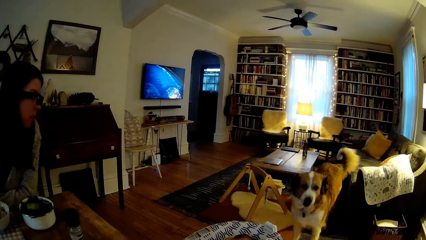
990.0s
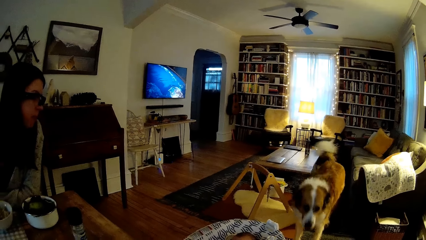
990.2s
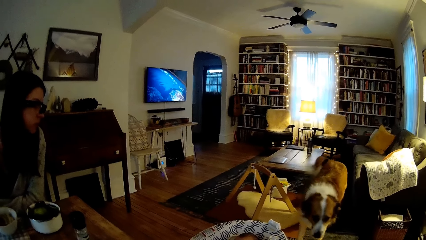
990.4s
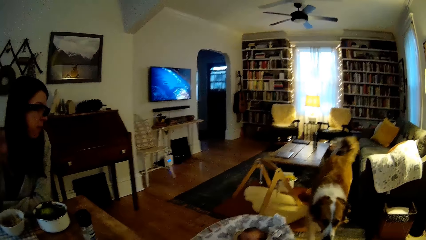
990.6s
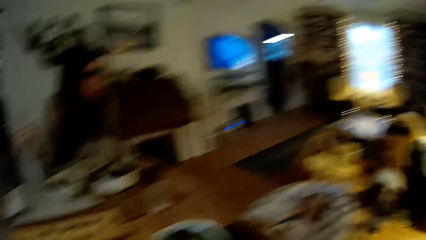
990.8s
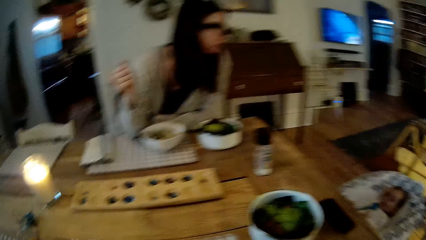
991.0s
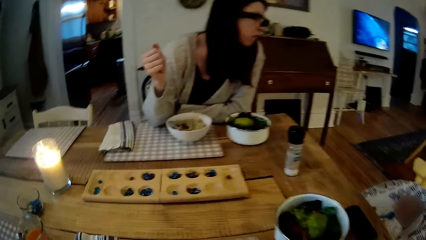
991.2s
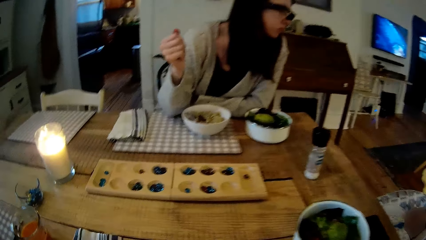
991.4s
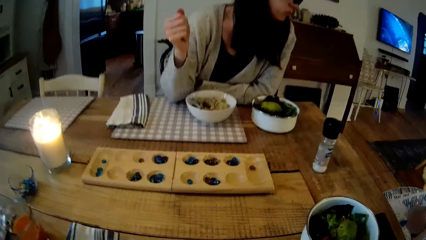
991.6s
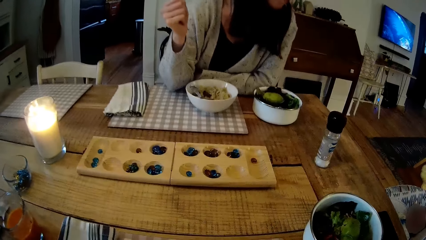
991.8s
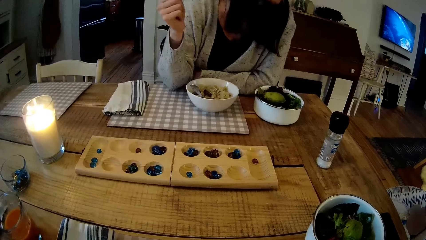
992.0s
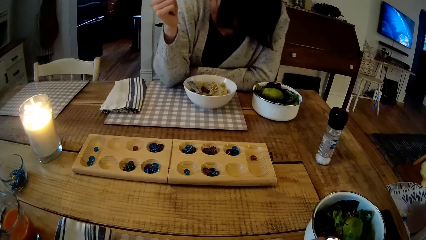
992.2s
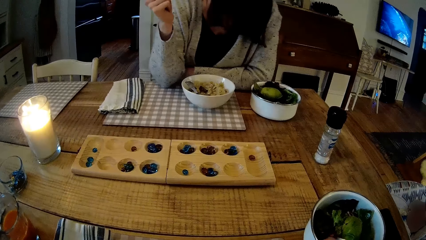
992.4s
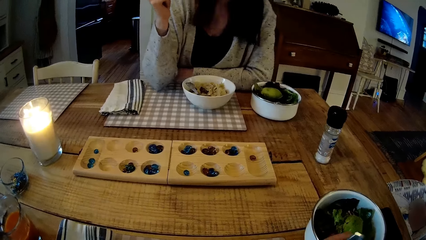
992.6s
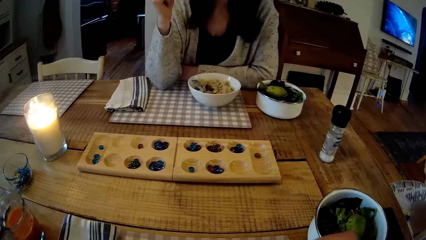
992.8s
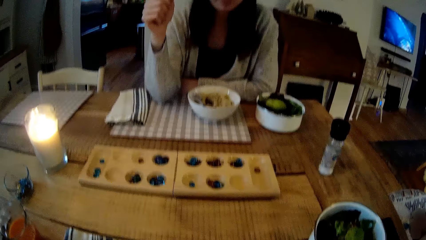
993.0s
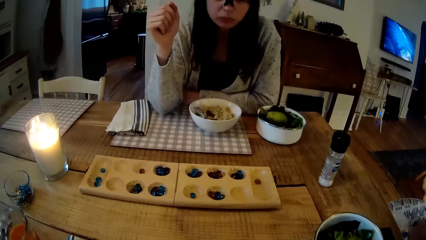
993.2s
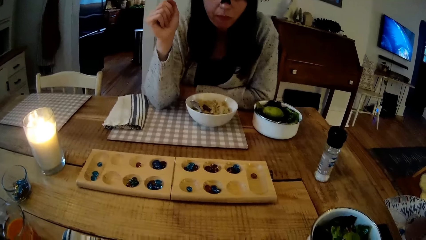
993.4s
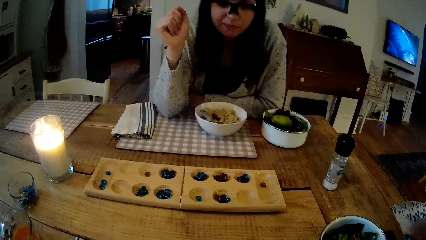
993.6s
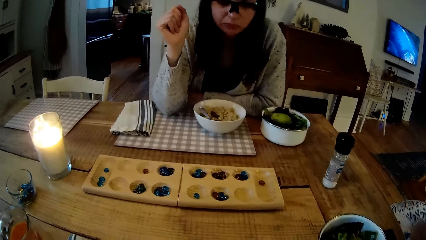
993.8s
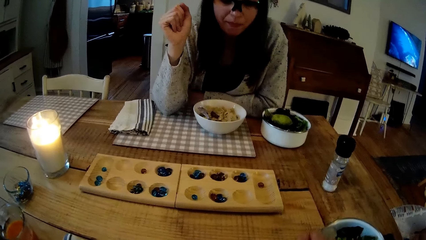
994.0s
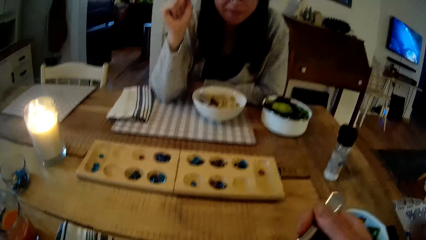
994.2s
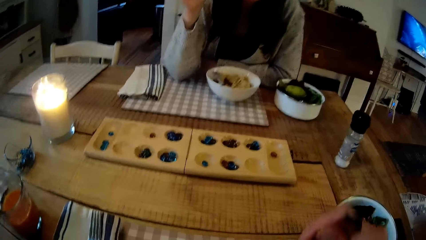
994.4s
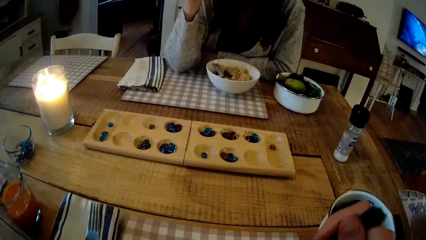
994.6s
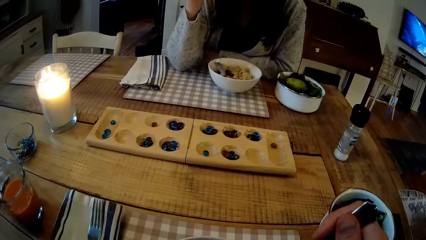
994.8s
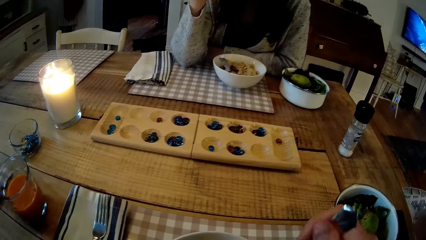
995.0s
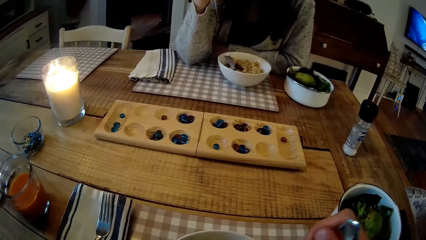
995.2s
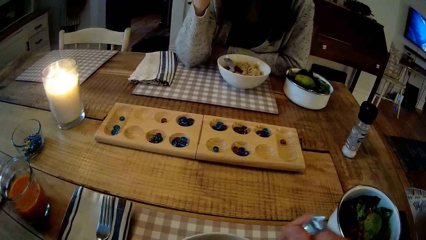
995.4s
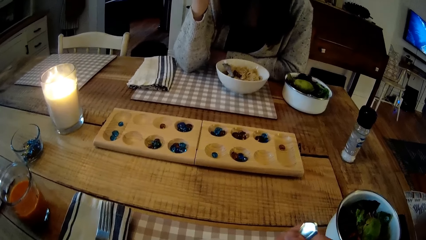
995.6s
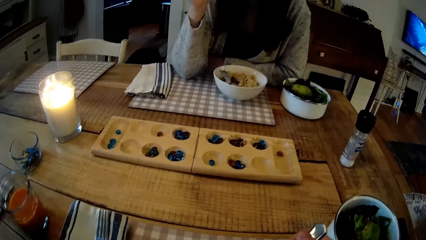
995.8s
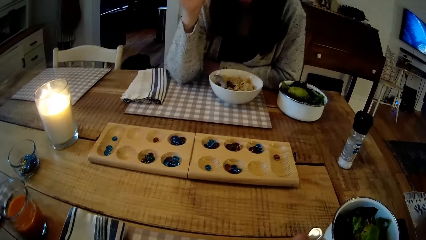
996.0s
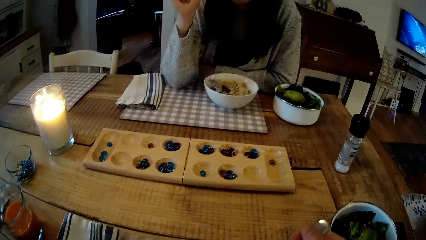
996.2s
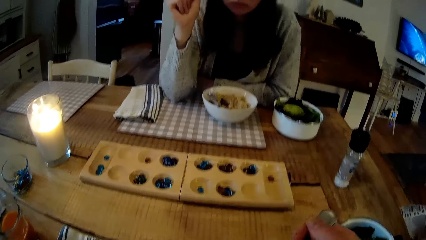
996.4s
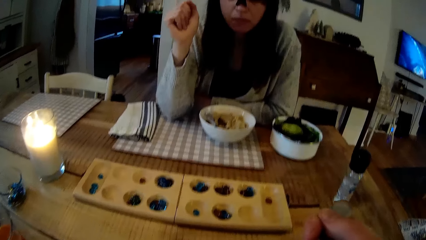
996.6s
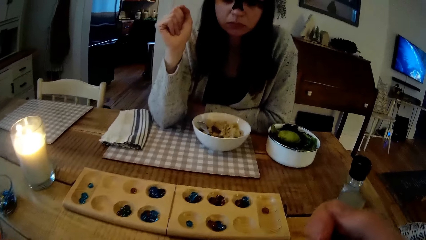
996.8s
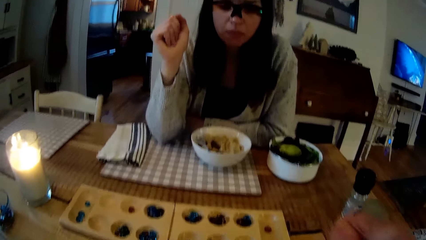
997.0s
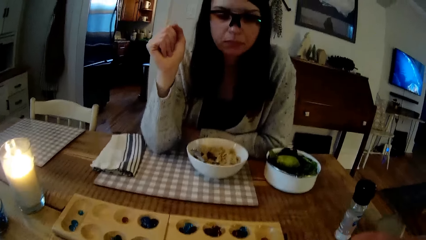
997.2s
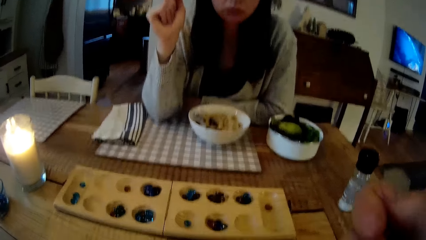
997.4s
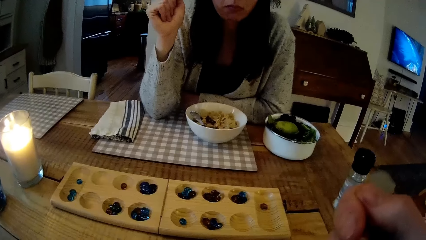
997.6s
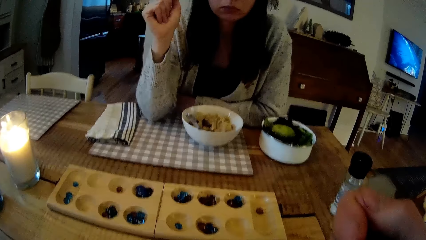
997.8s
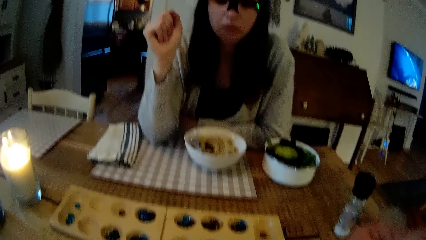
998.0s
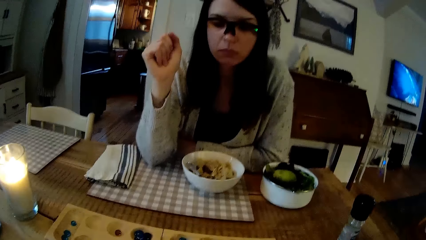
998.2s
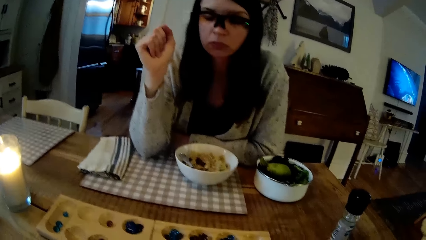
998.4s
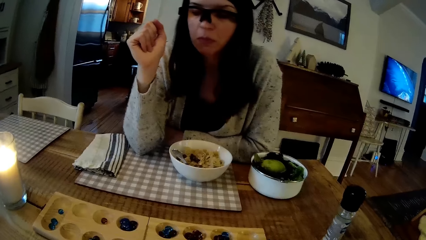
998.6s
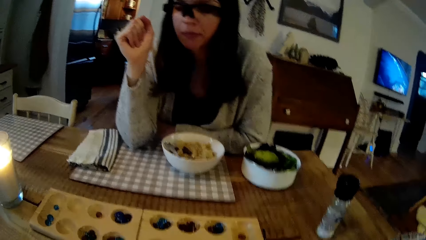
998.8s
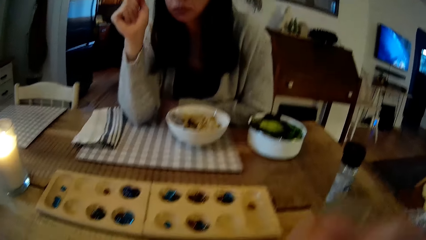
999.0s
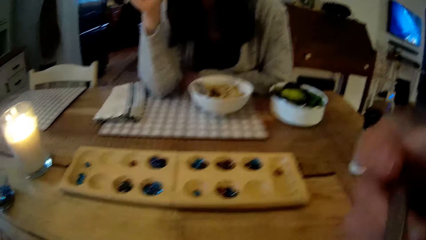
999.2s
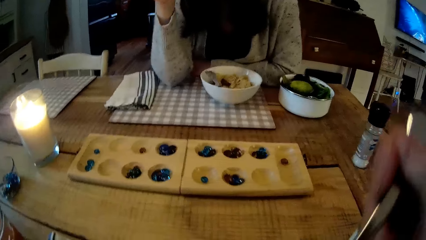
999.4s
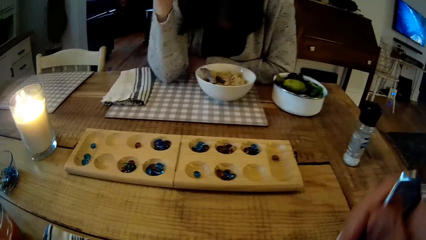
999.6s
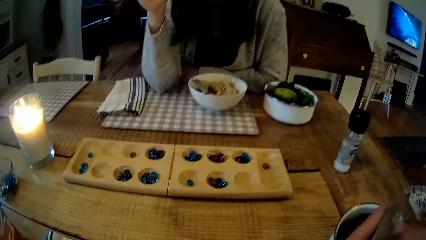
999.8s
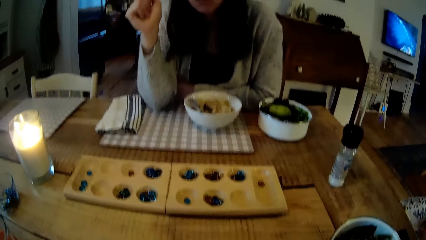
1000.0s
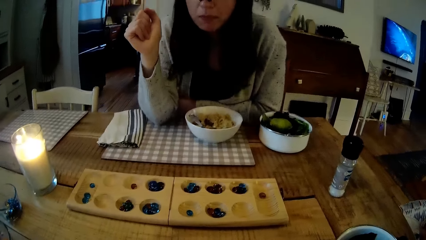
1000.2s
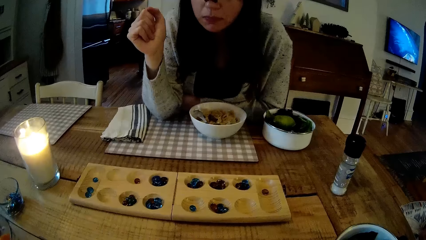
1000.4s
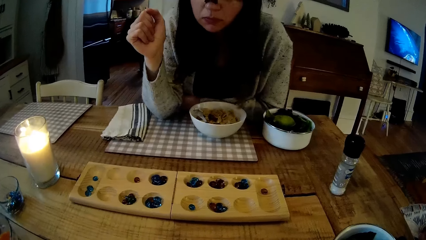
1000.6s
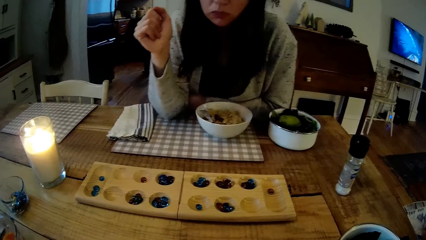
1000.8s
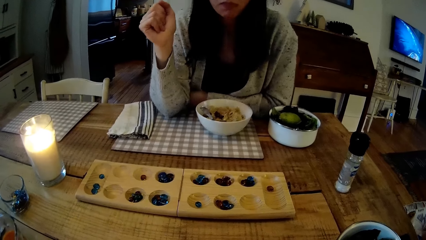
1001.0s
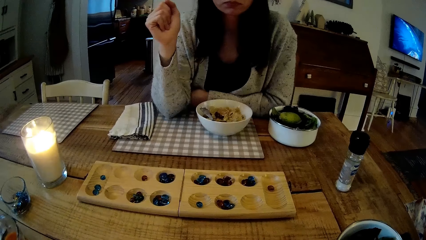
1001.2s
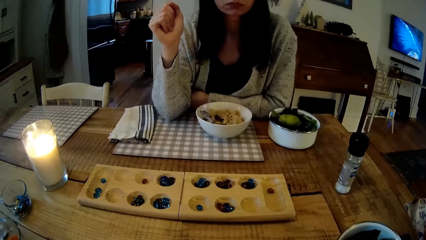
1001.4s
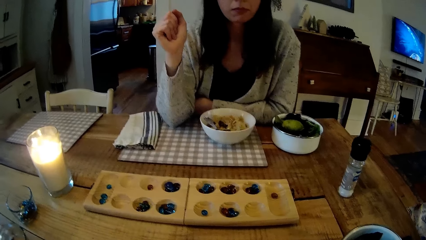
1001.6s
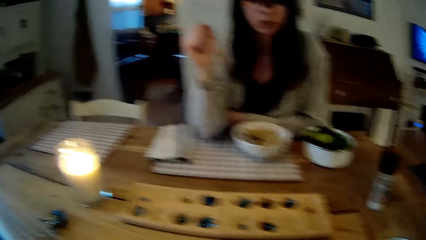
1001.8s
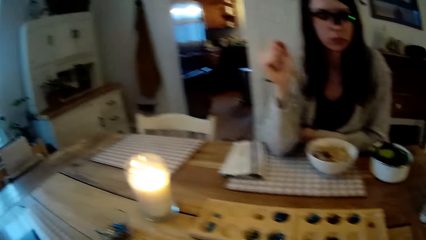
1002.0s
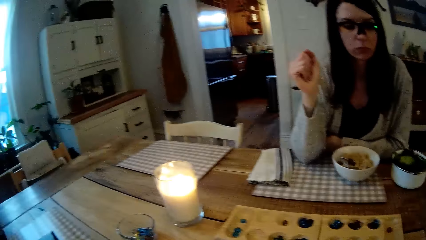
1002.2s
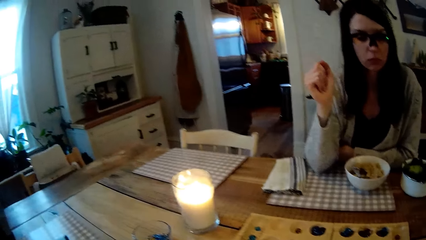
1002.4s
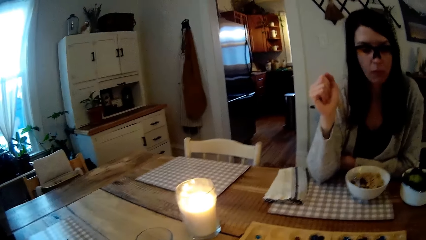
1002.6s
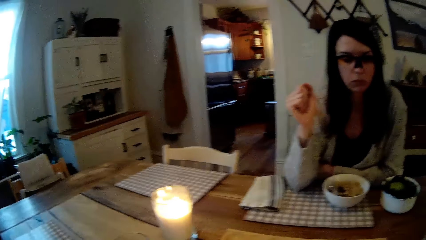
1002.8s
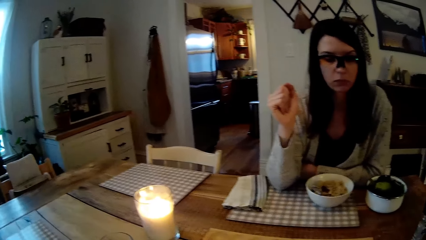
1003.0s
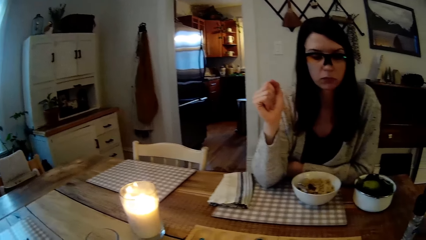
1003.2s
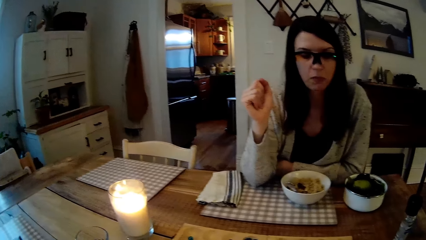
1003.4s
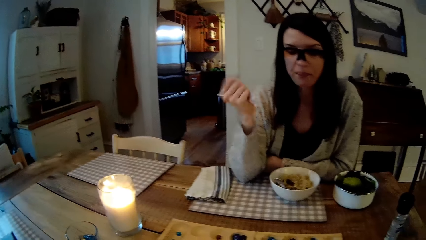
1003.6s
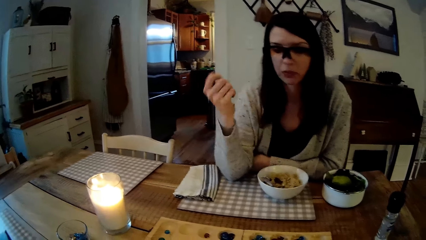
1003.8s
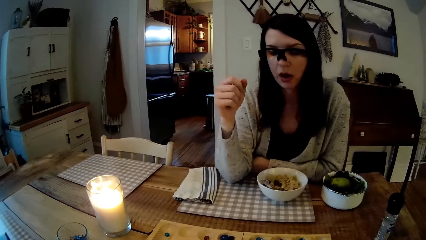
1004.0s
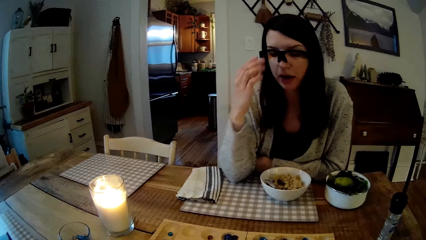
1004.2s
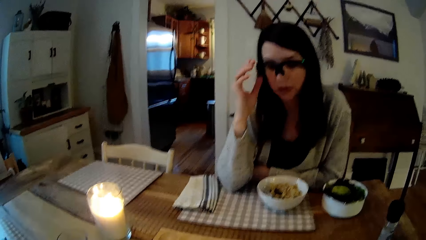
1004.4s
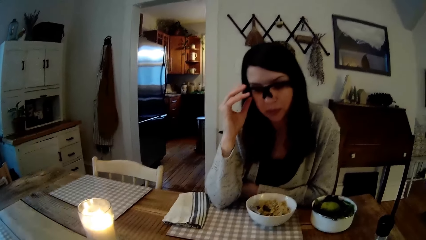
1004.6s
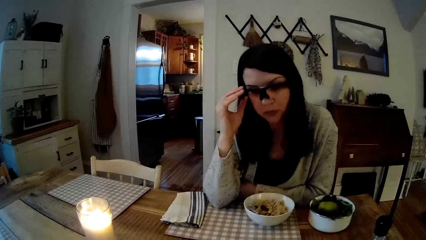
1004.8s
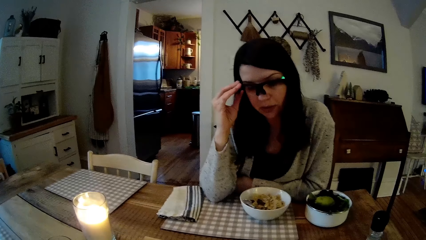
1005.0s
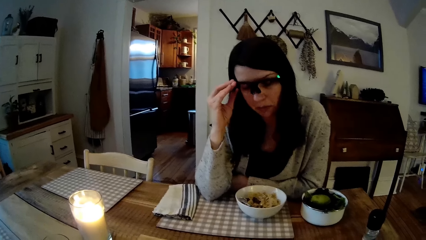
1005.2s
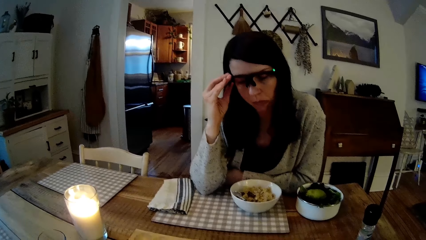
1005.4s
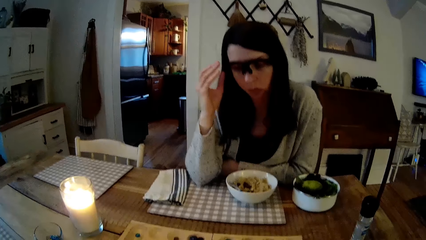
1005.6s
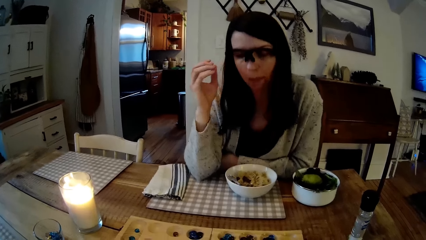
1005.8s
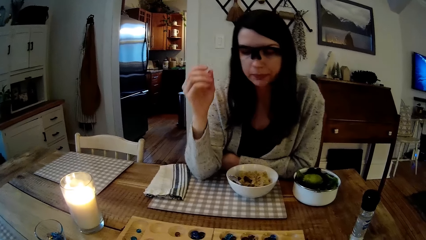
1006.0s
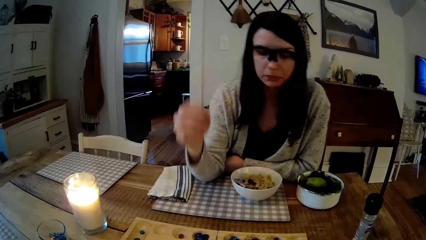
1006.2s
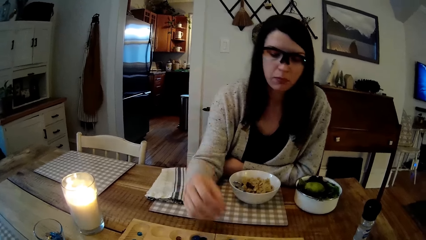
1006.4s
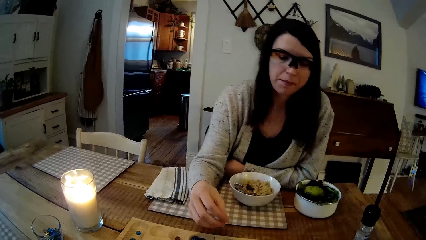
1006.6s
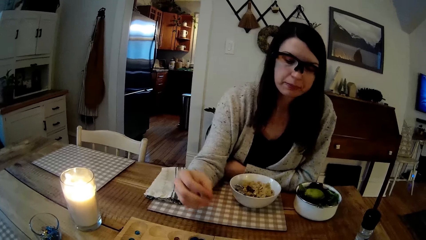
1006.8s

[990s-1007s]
The camera wearer moves the spoon with his right hand. He mixes the food with the spoon.
